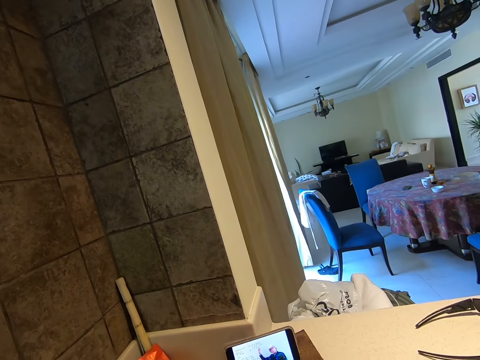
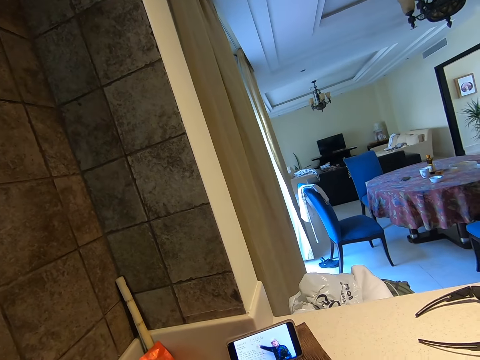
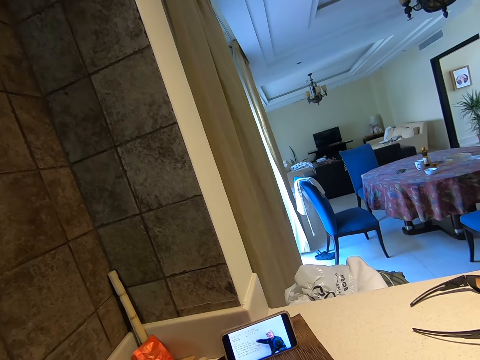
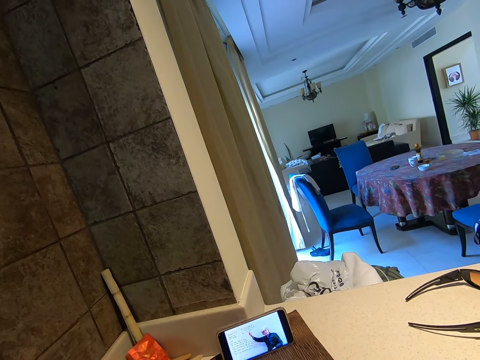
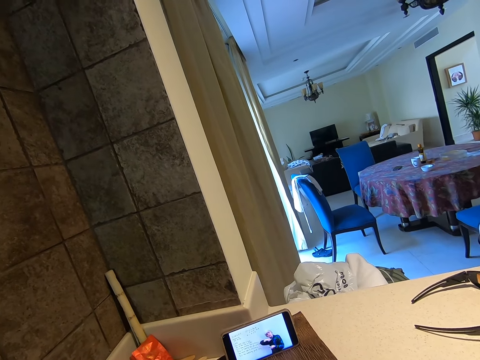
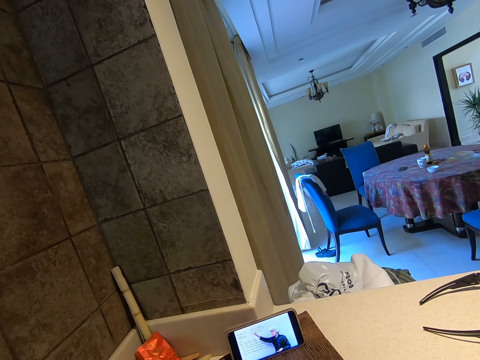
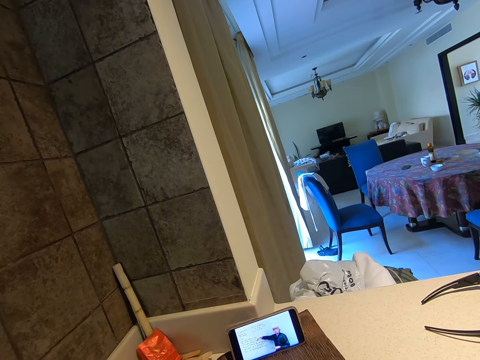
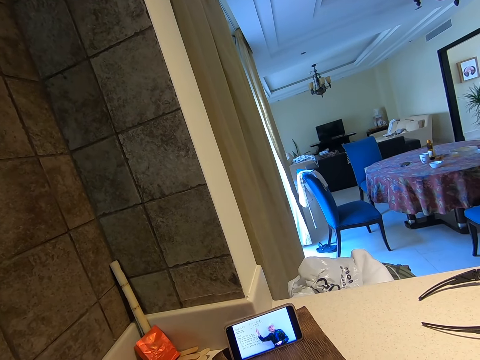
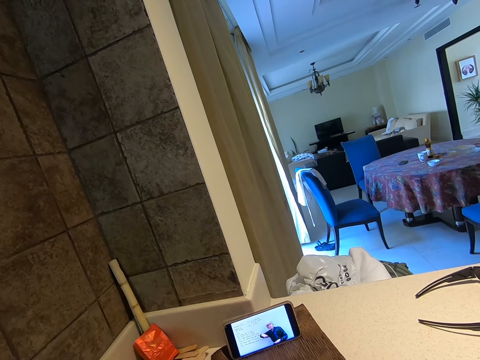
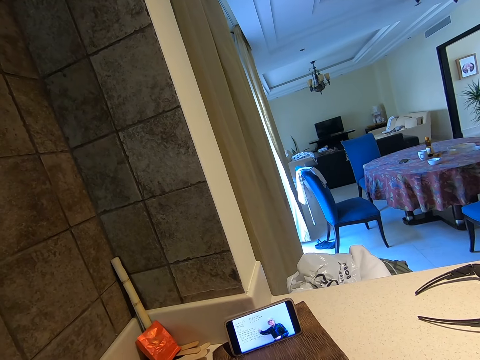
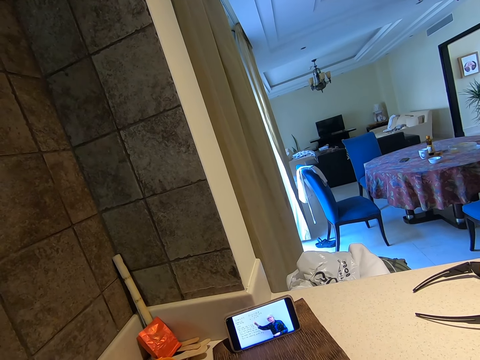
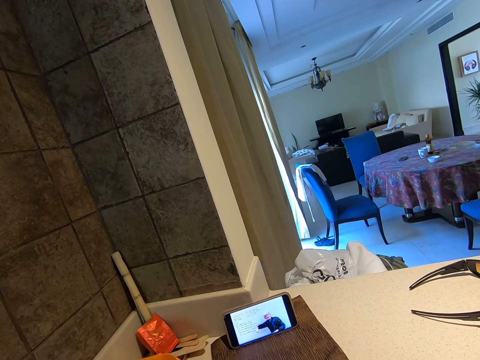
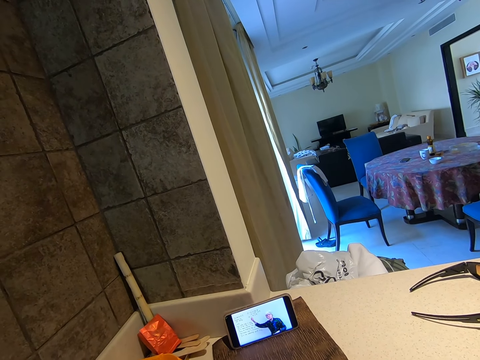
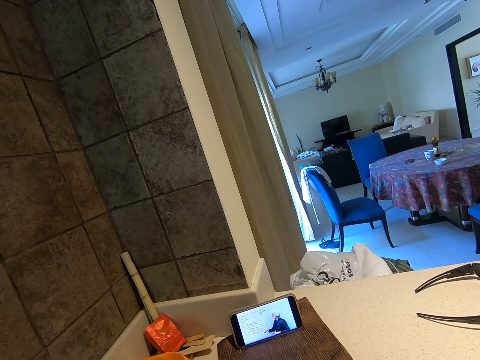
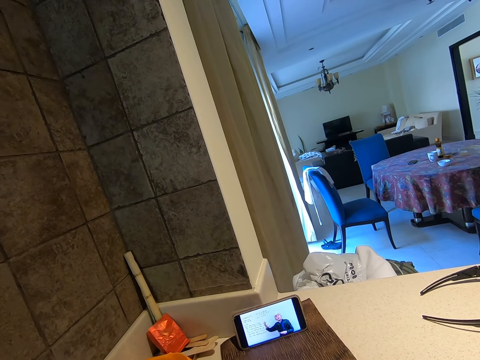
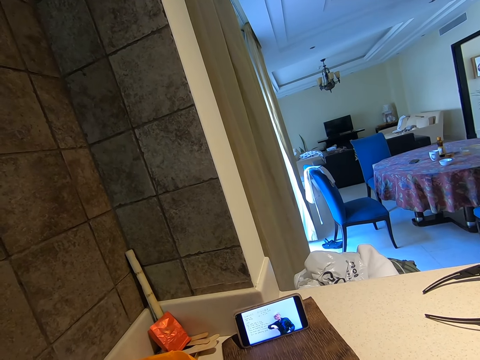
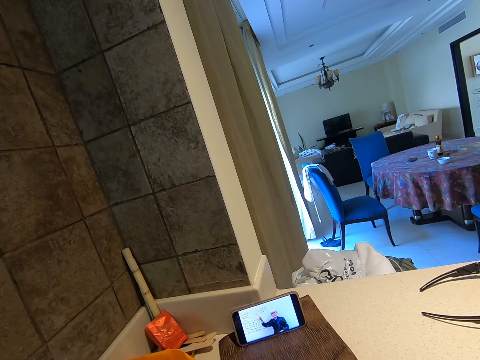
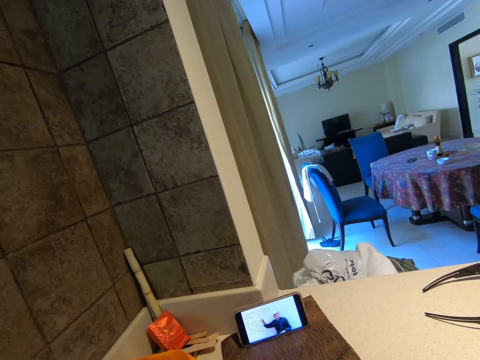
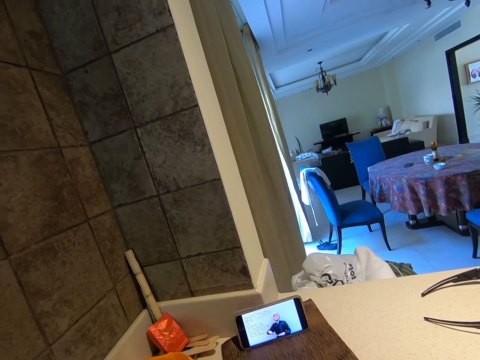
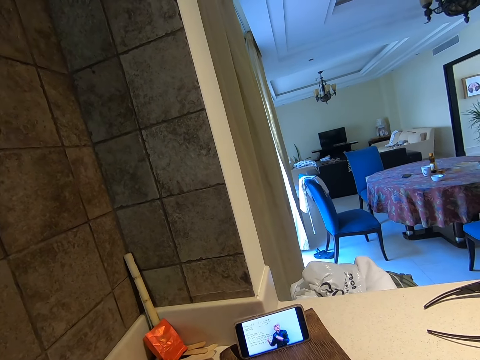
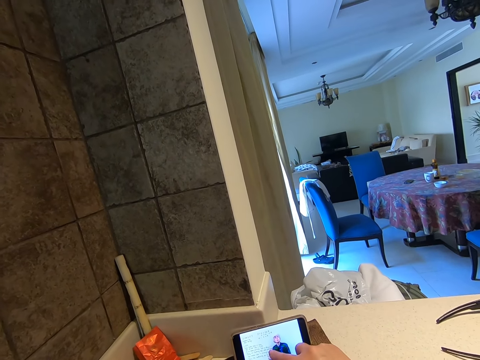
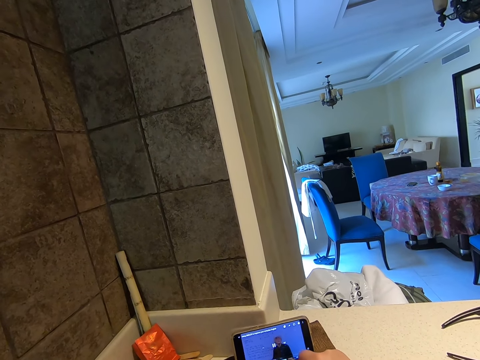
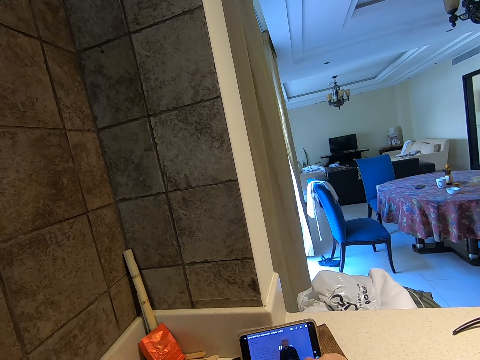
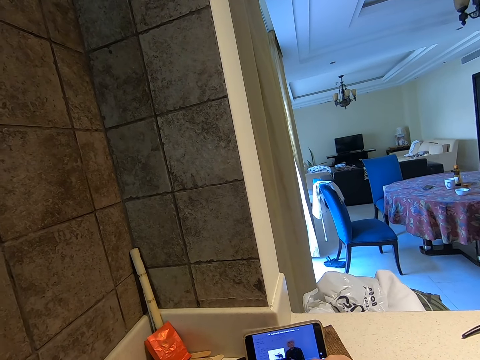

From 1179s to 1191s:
The camera wearer looks at the phone.

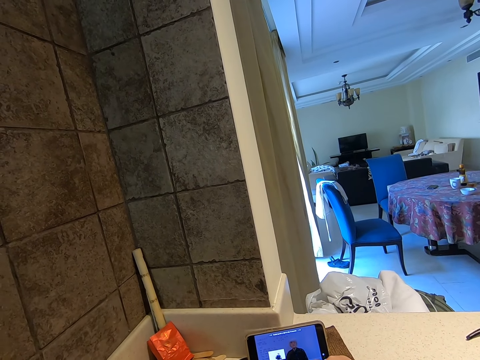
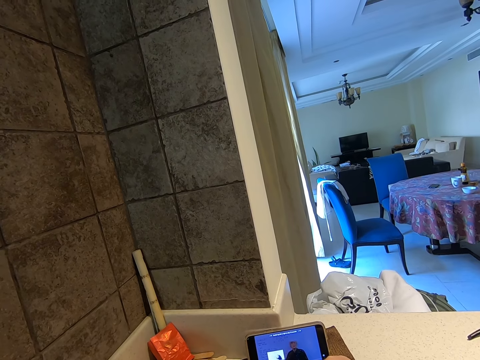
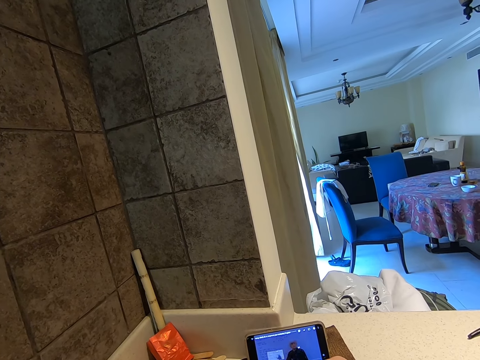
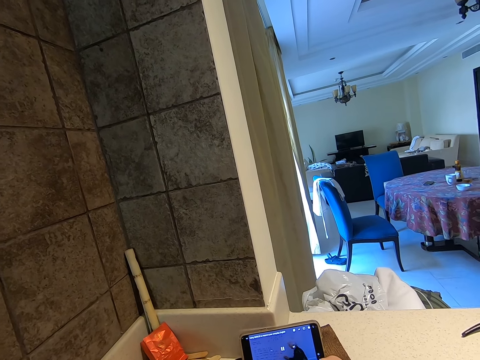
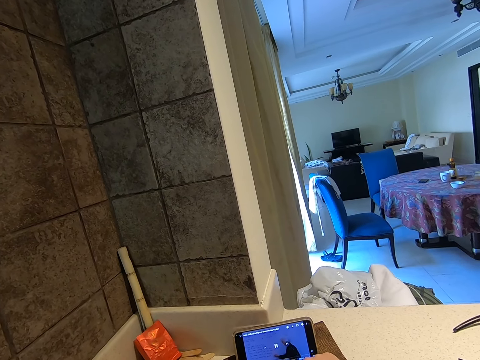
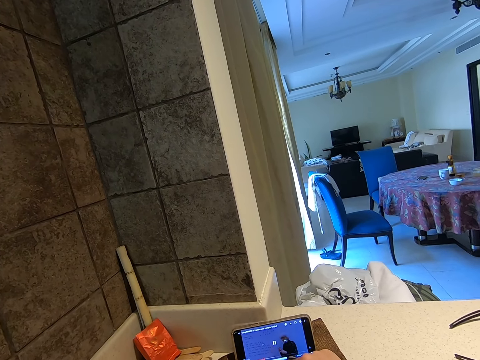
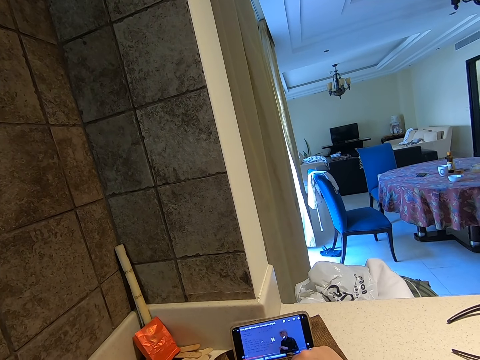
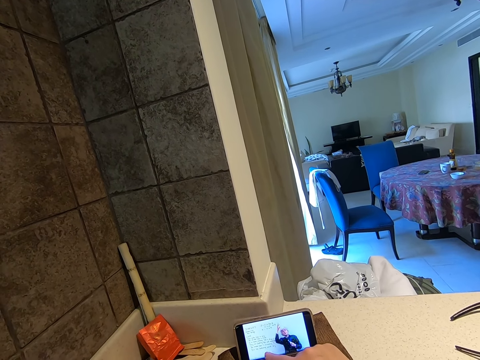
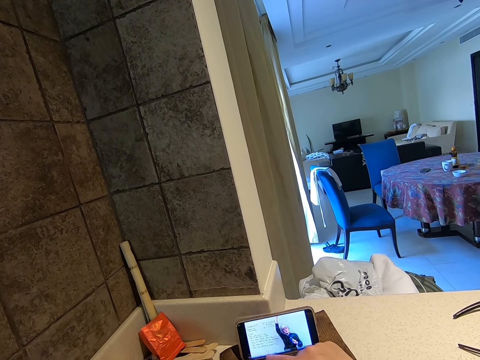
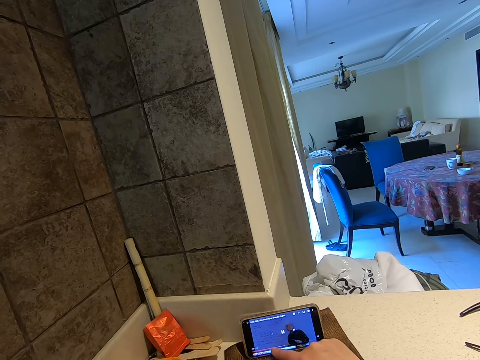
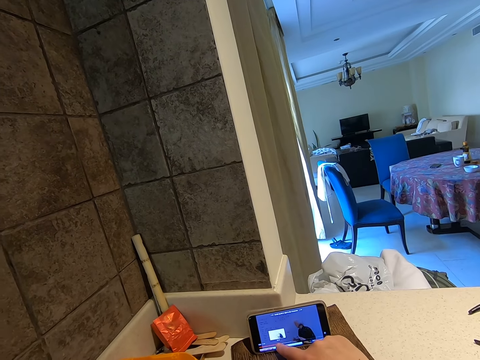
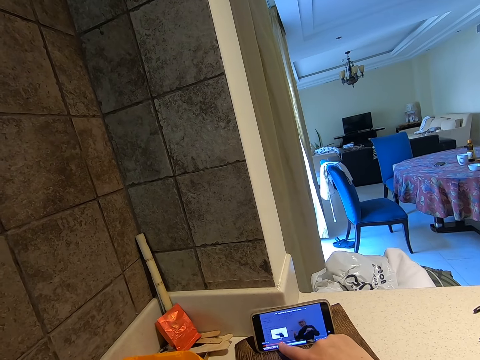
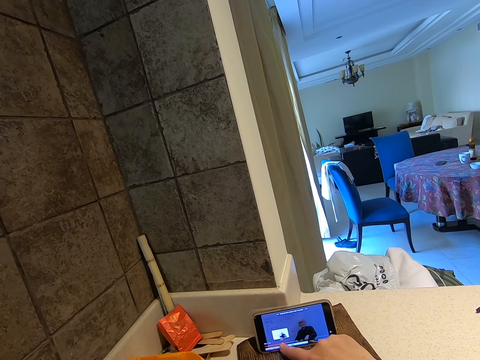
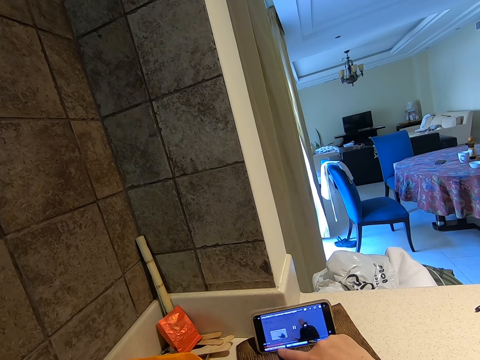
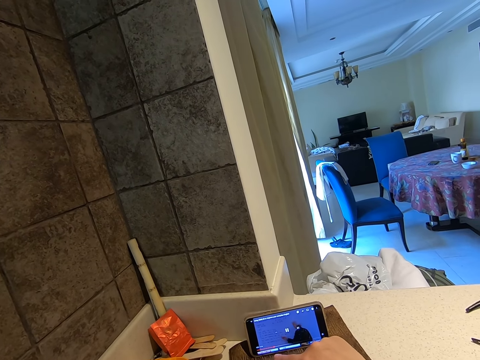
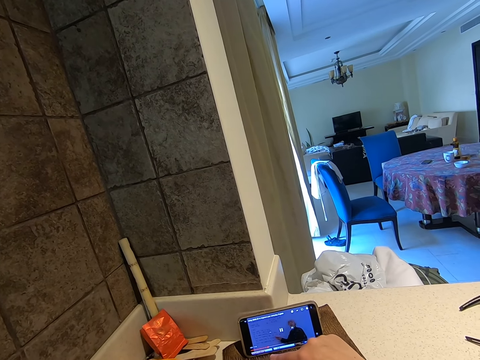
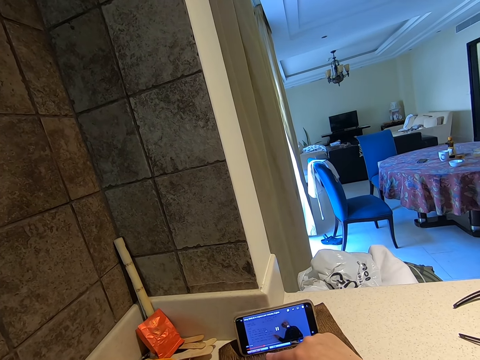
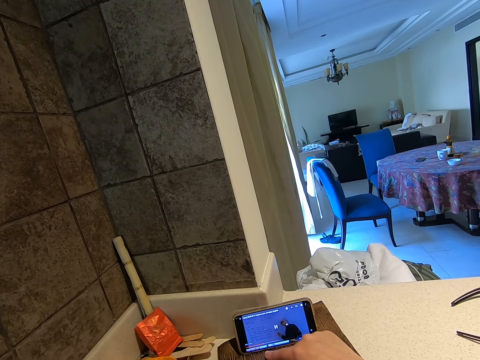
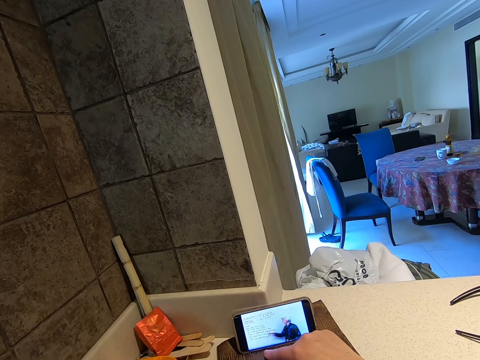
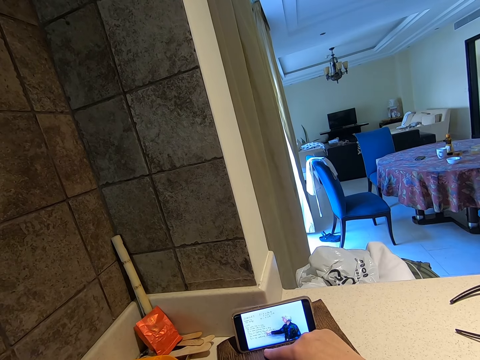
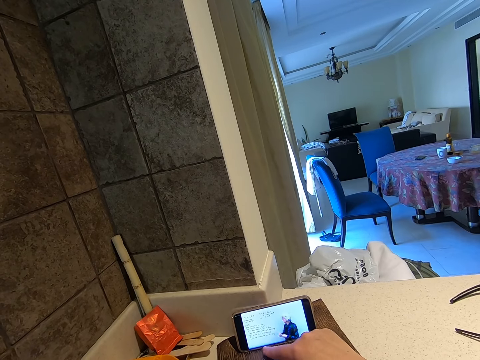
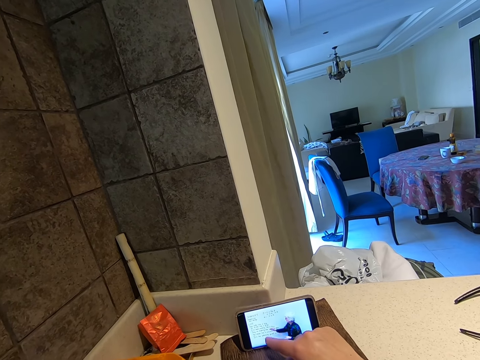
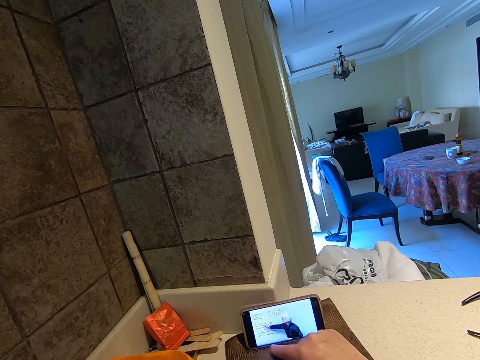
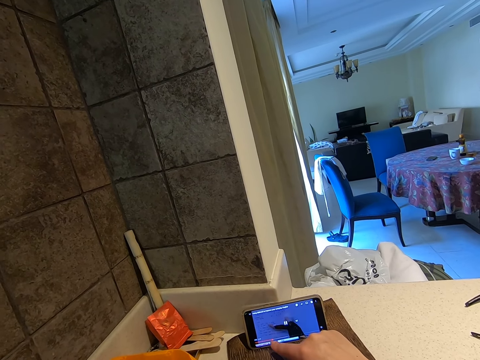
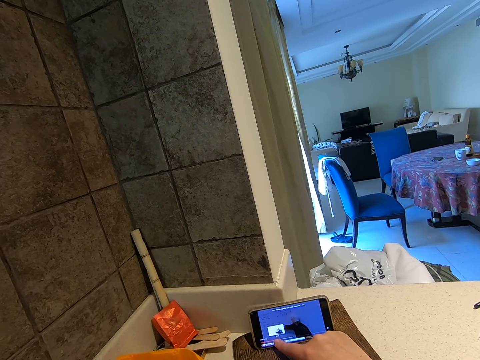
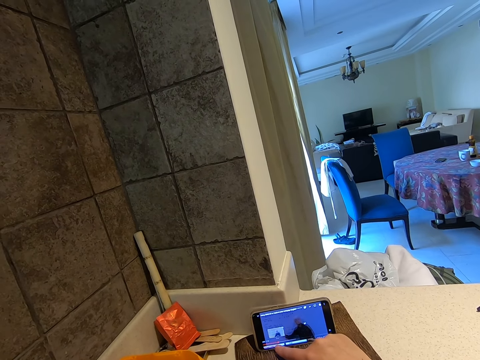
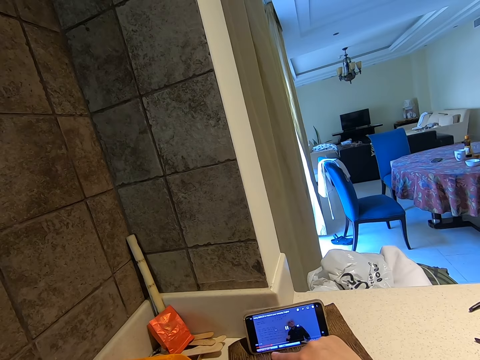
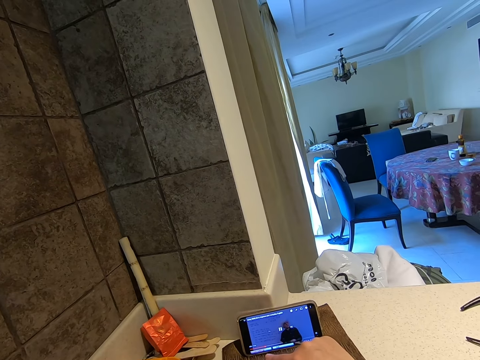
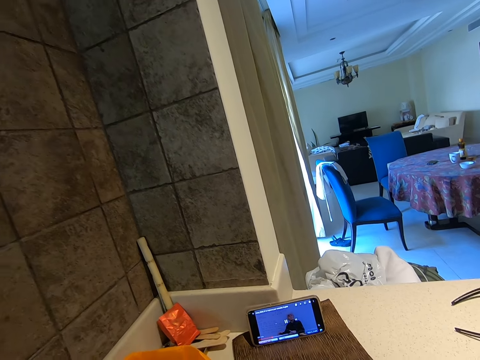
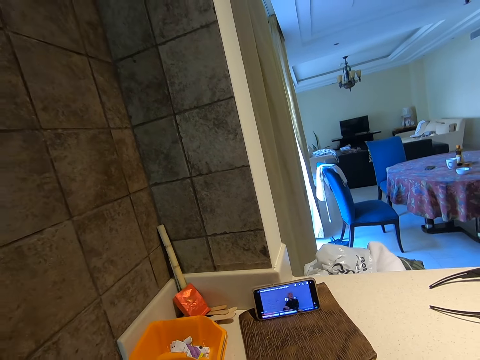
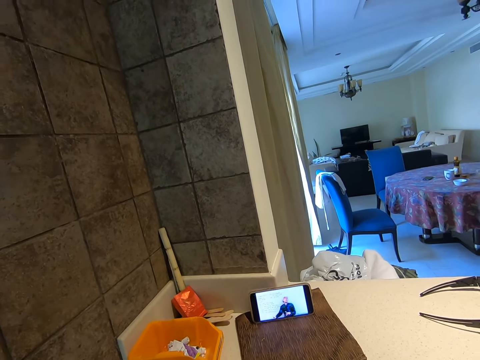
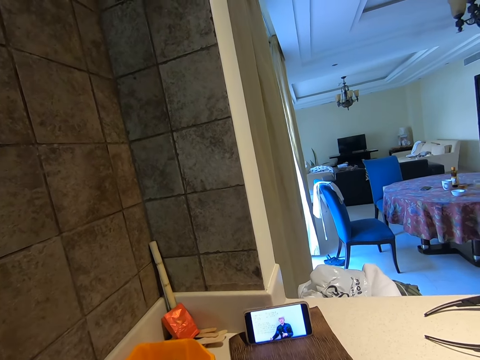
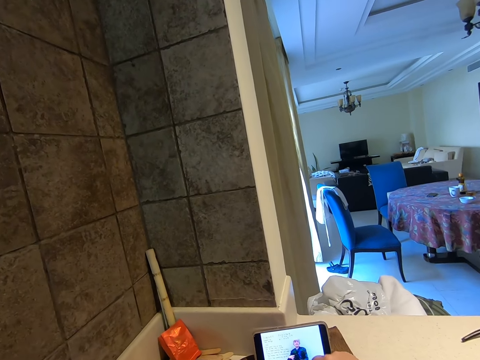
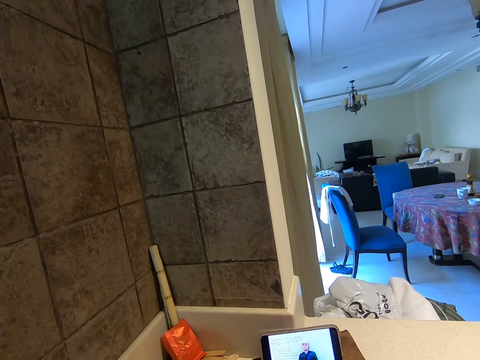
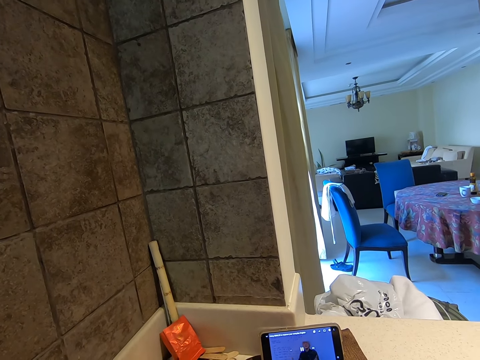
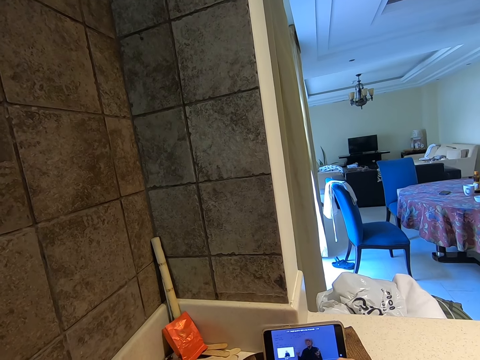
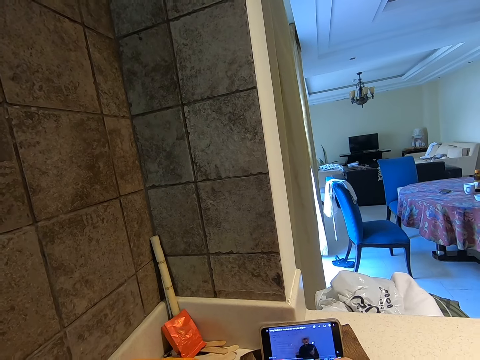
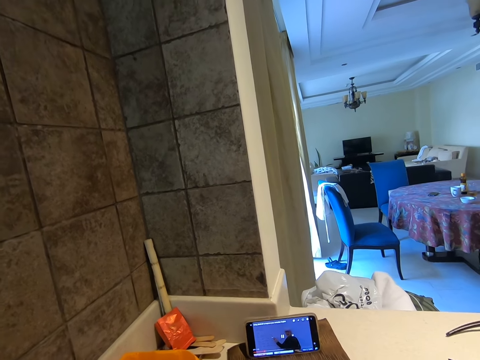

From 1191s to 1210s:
The camera wearer converses. They touch the phone. They operate the phone.
